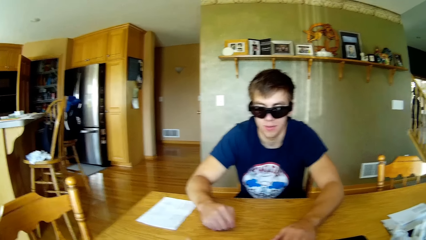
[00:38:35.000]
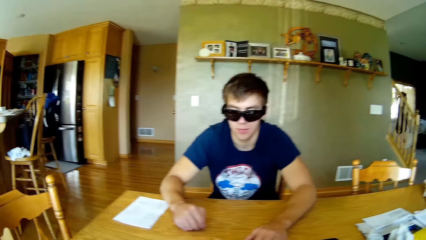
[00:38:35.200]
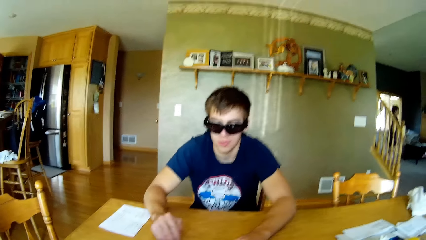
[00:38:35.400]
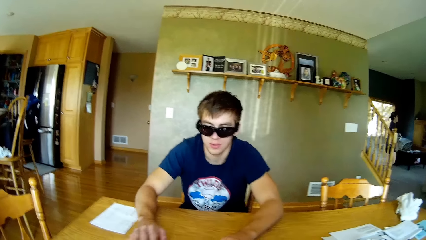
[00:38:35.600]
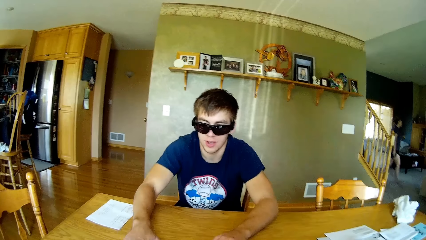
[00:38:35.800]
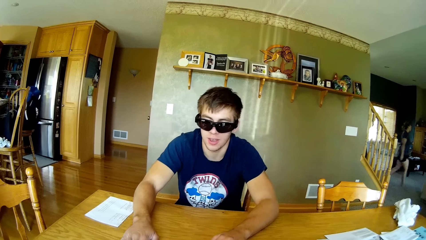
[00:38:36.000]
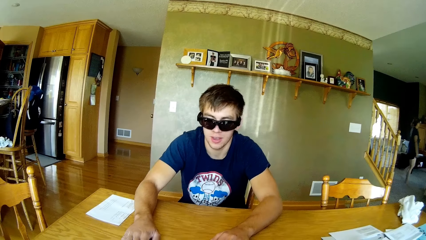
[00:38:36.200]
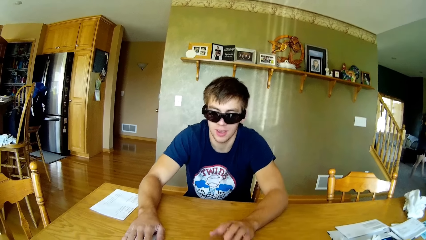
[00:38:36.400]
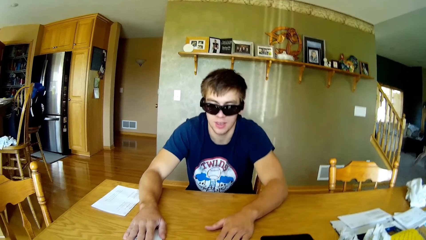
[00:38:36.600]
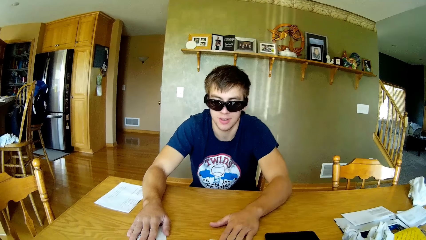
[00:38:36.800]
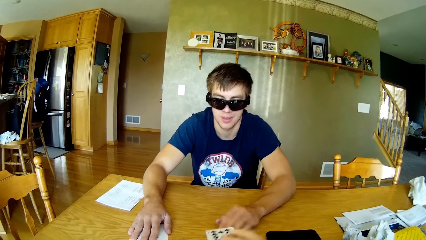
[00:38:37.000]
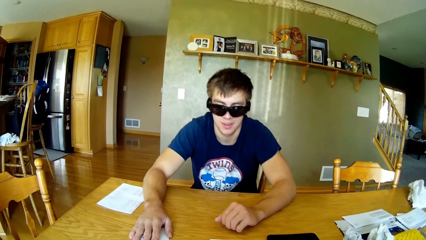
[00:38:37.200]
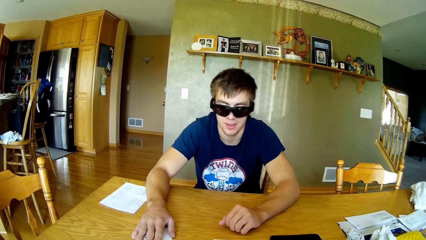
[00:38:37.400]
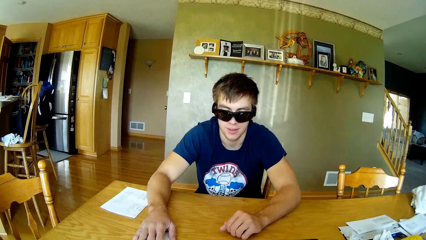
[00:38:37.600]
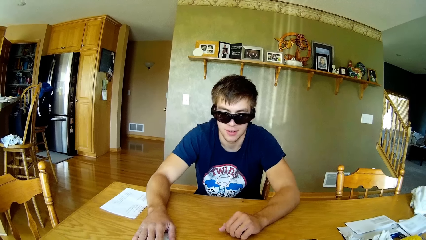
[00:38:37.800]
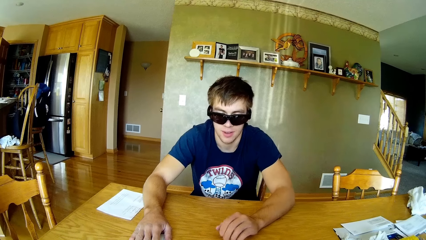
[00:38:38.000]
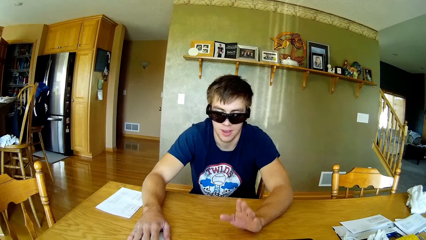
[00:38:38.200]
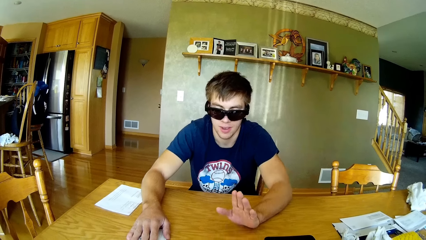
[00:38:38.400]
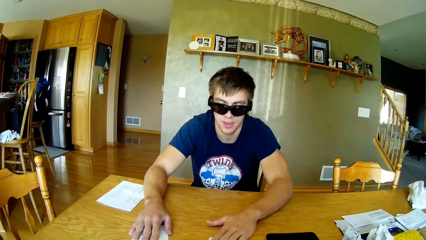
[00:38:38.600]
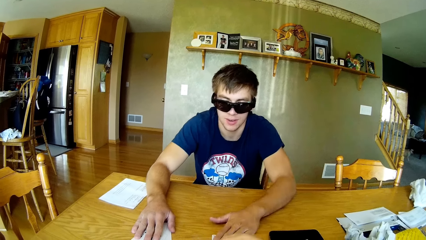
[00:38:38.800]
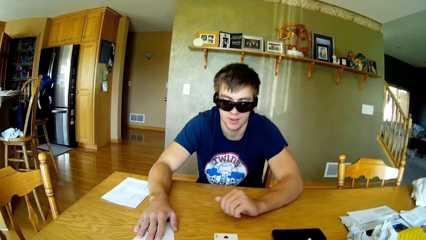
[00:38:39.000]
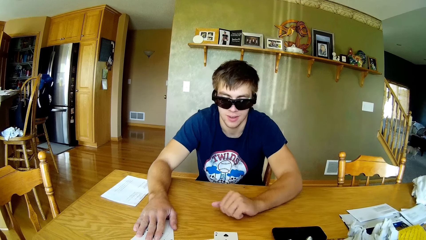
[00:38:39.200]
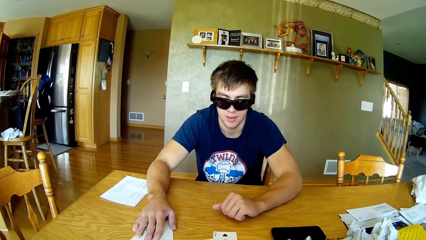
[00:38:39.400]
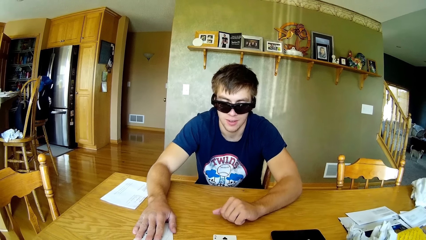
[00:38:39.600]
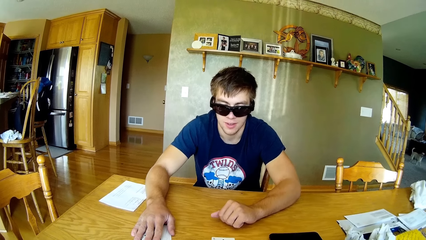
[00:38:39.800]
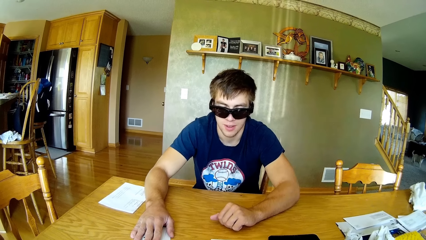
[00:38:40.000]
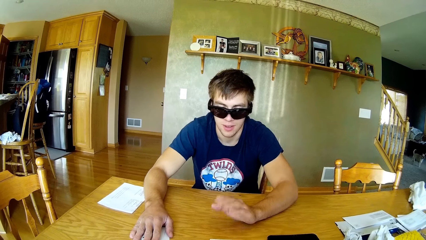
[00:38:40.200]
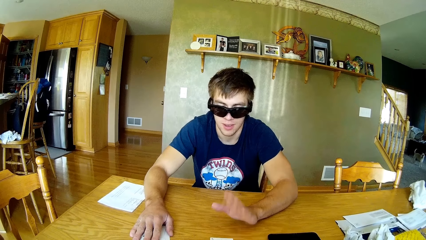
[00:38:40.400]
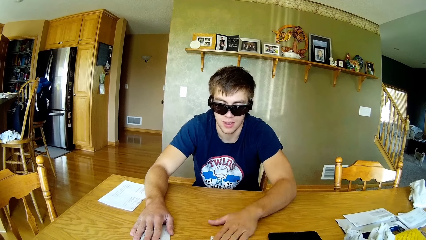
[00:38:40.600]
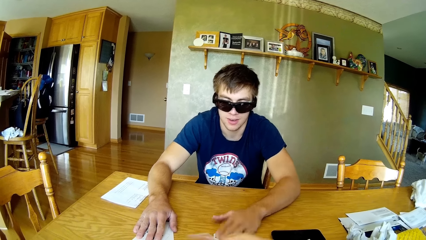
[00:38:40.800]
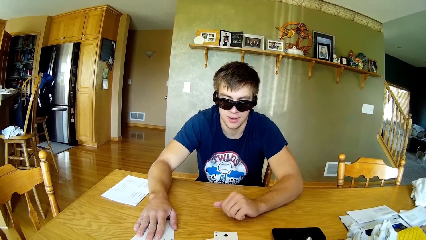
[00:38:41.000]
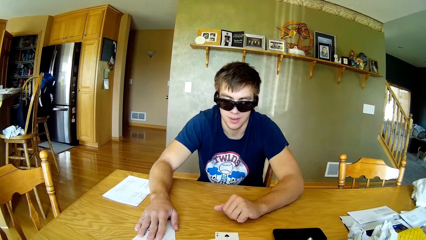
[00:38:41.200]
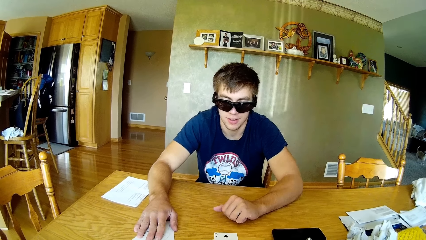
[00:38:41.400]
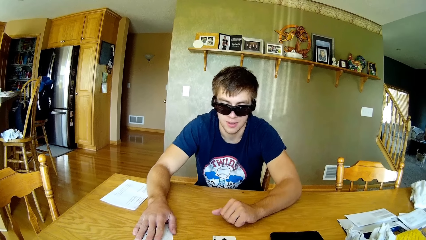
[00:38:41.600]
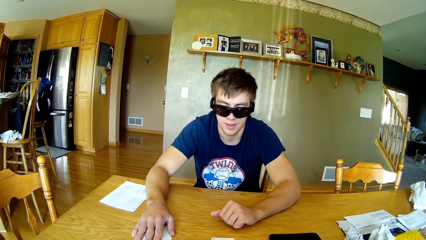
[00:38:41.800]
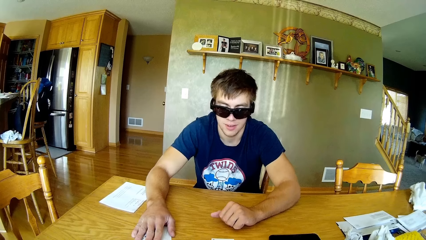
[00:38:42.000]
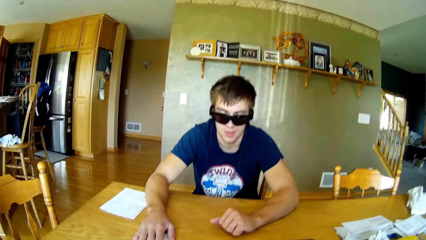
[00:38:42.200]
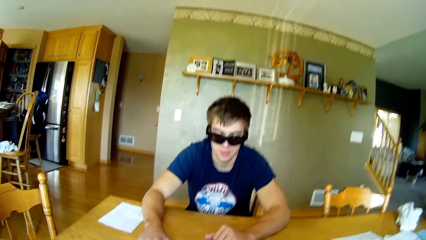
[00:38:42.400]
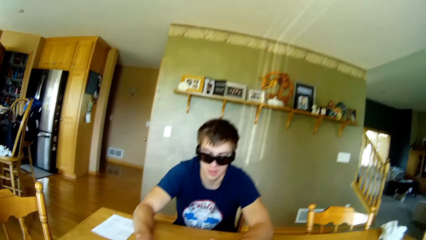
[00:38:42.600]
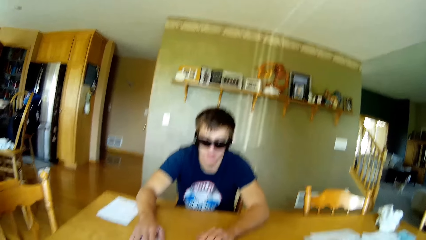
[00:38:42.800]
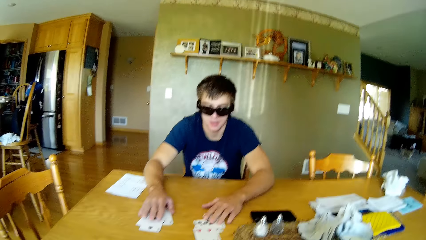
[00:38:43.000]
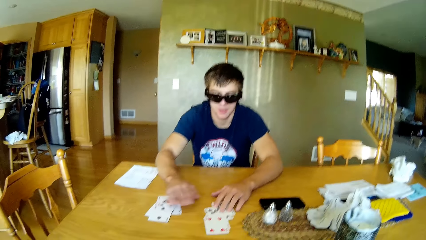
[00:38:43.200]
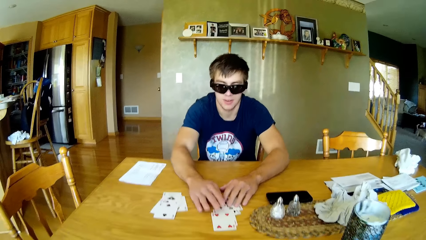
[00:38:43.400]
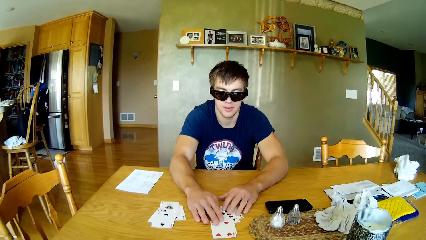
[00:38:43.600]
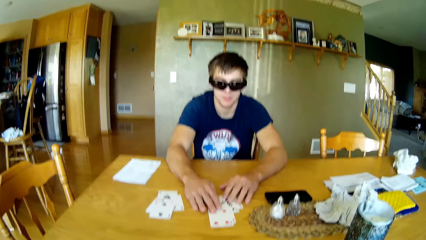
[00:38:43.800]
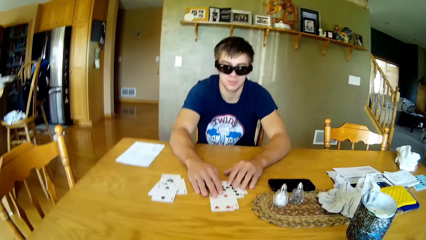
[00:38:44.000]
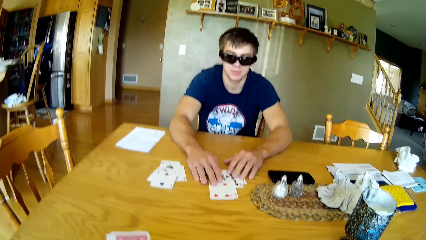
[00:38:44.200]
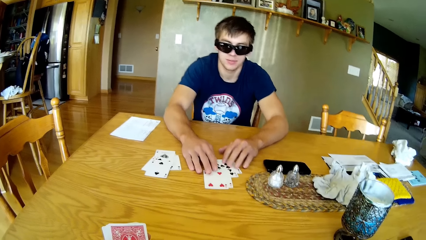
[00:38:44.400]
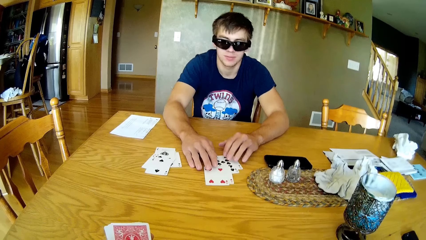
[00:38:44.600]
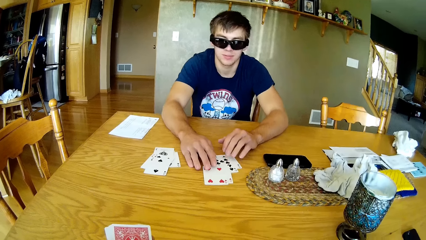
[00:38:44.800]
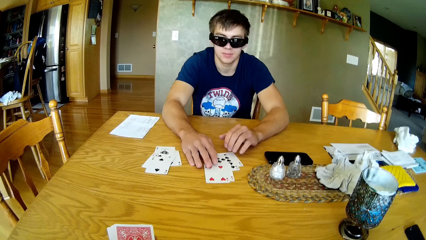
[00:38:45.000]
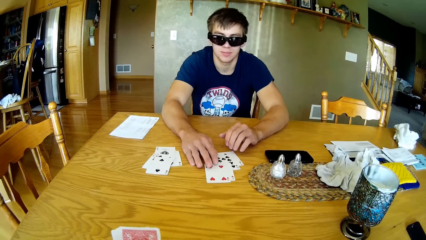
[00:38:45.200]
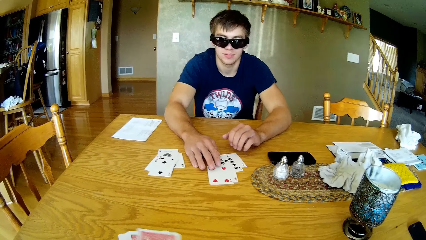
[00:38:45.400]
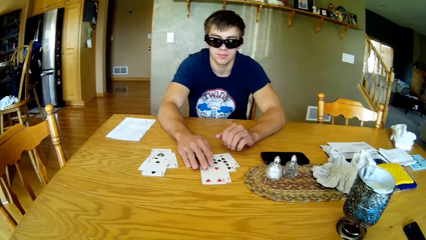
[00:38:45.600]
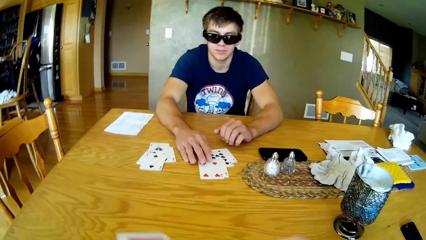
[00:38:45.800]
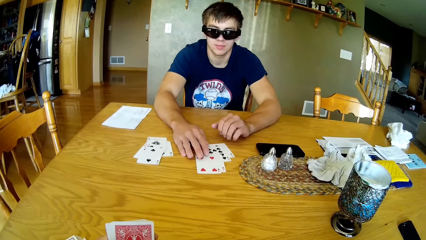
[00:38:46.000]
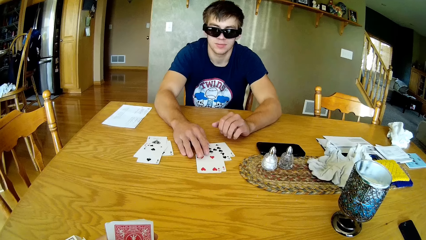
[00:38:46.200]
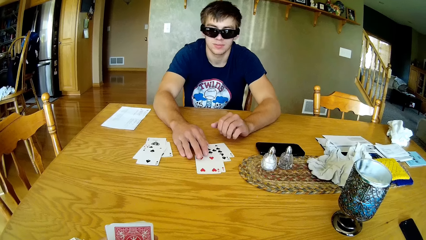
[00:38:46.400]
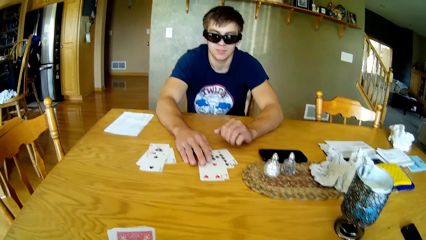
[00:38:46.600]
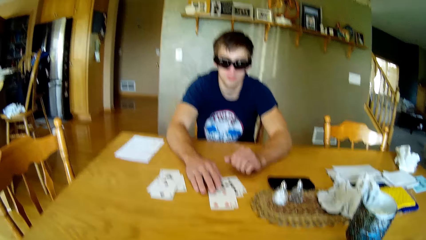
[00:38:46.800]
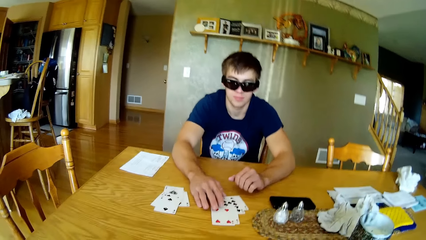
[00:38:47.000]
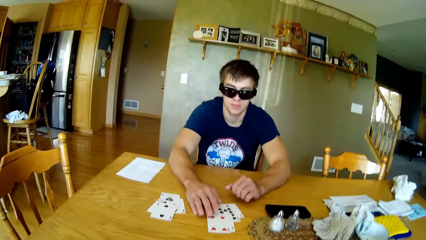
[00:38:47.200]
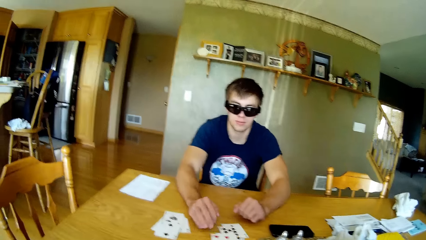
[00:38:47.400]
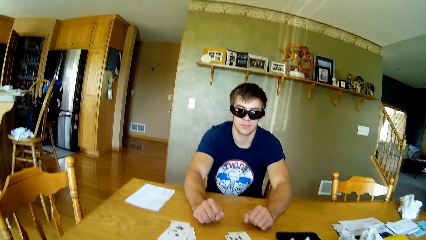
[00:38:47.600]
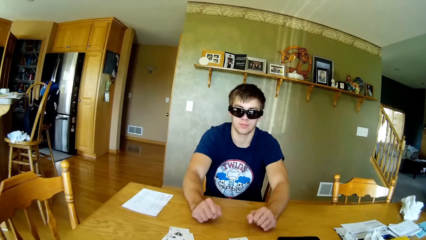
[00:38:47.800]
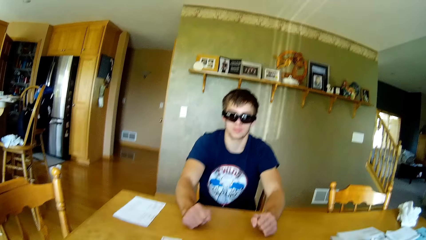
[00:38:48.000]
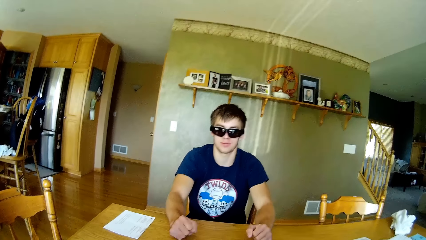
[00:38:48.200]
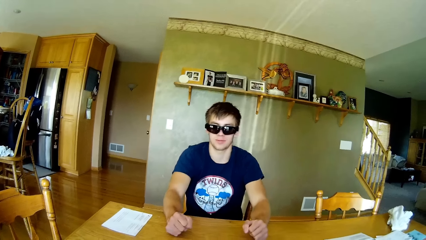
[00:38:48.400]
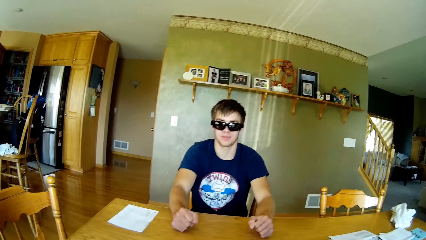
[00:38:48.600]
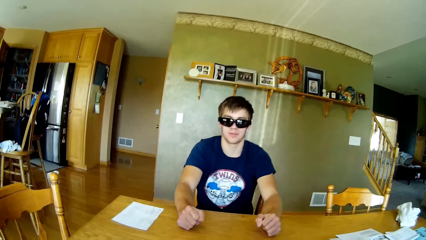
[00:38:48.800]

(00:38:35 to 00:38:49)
A man hits playing cards on the table. The man holds poker cards.

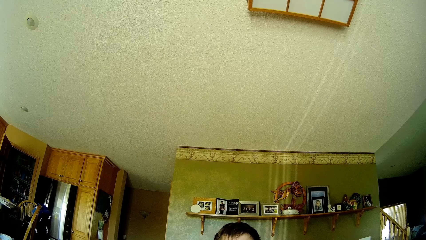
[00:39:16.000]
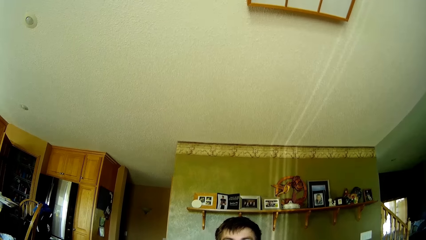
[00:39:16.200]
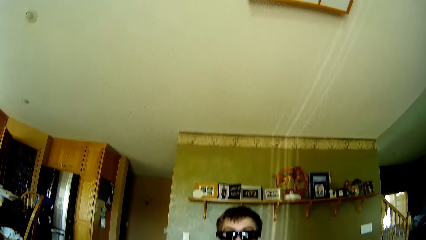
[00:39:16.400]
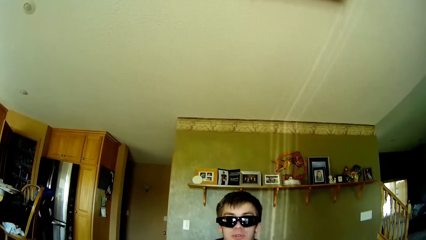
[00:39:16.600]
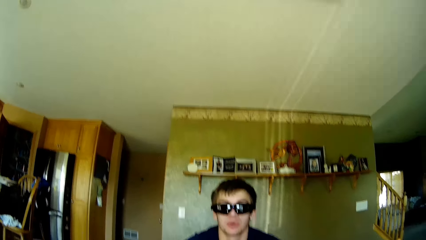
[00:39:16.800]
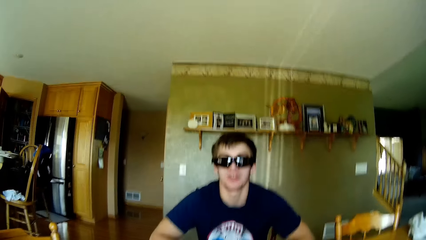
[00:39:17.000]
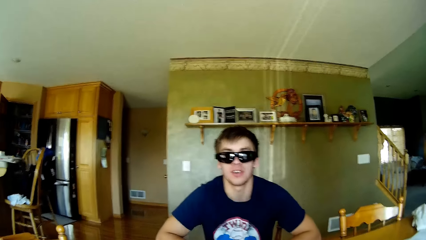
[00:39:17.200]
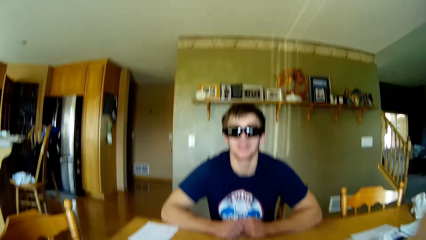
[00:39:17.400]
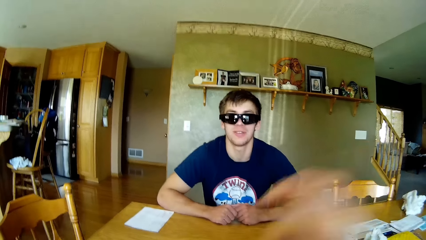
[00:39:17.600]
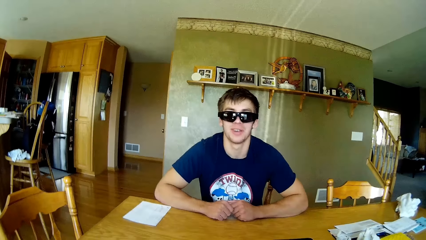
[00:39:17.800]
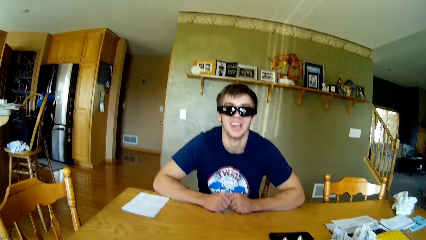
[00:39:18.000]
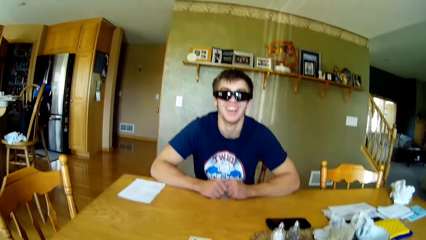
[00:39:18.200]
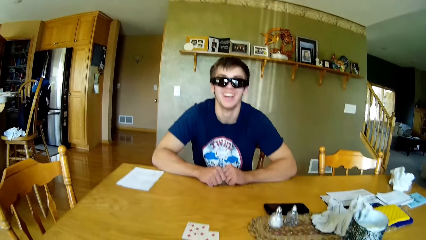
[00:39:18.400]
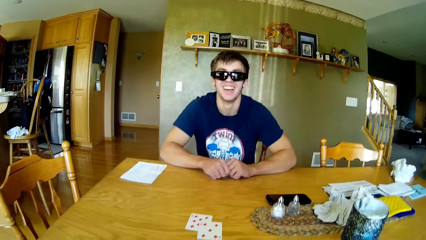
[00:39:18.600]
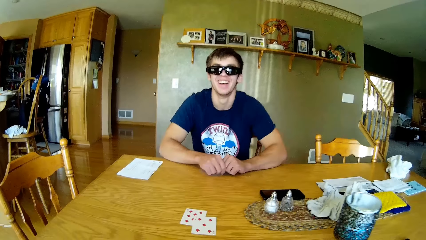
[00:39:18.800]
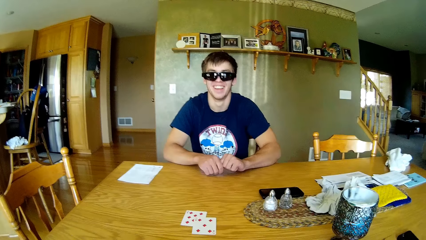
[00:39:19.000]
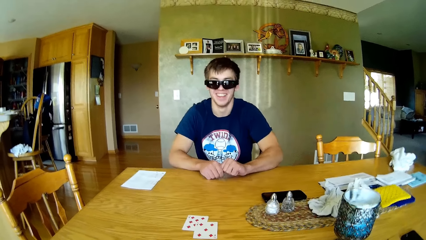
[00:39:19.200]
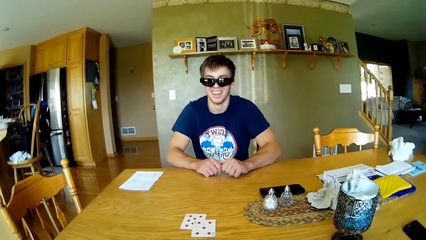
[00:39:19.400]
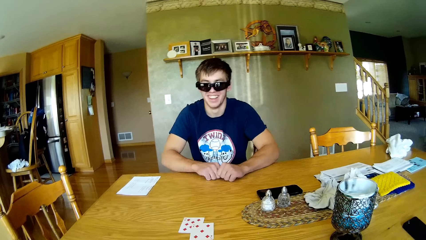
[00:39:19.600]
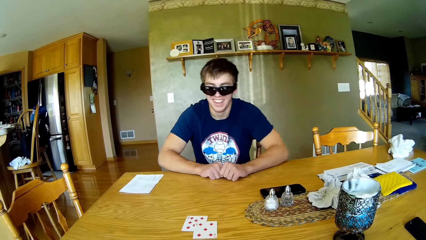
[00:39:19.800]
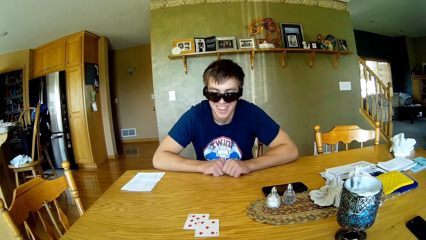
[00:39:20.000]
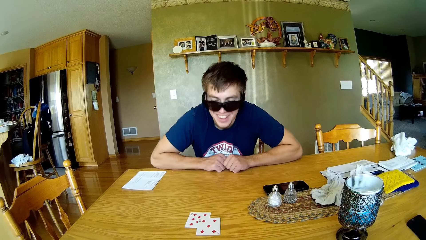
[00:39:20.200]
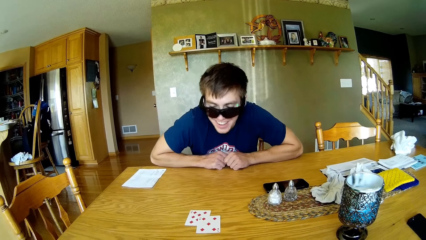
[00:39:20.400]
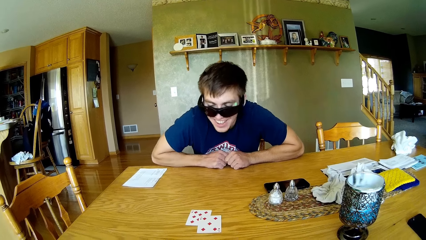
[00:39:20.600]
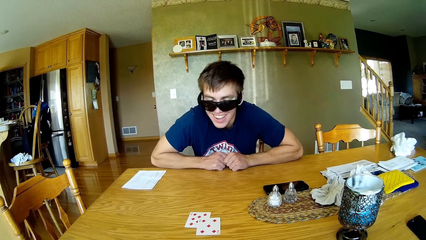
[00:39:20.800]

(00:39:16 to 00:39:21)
The camera wearer makes a hand gesture.
